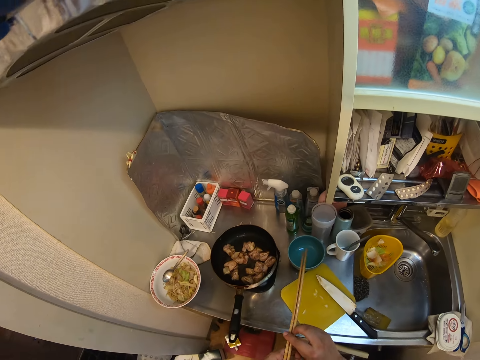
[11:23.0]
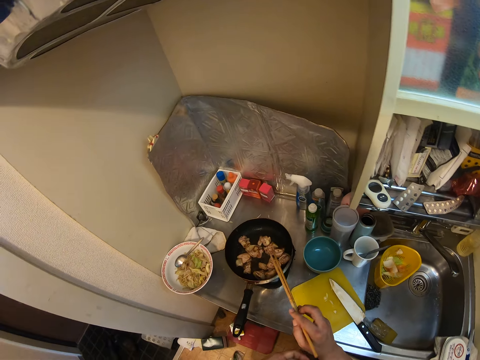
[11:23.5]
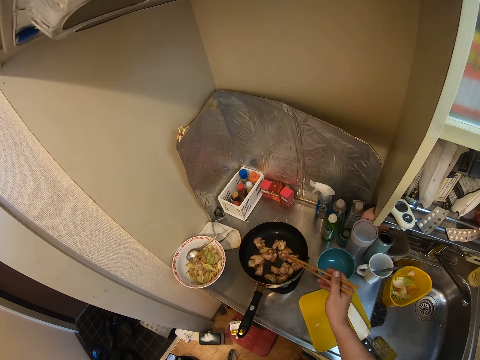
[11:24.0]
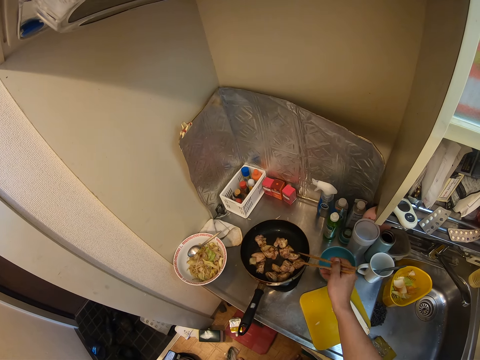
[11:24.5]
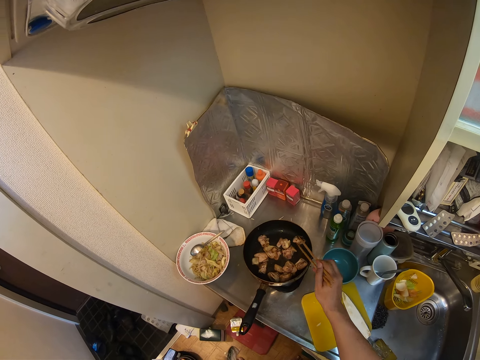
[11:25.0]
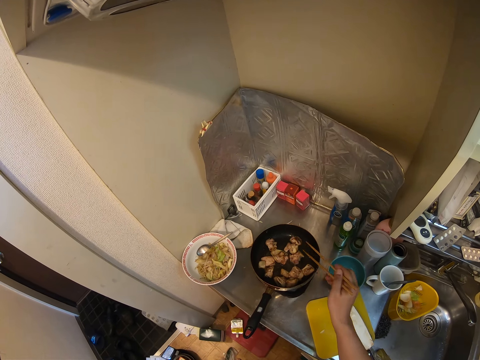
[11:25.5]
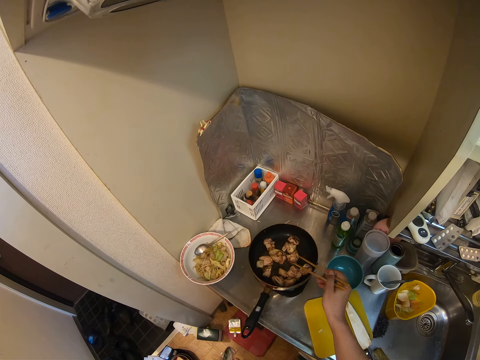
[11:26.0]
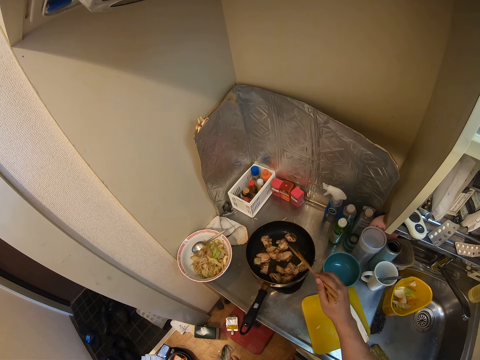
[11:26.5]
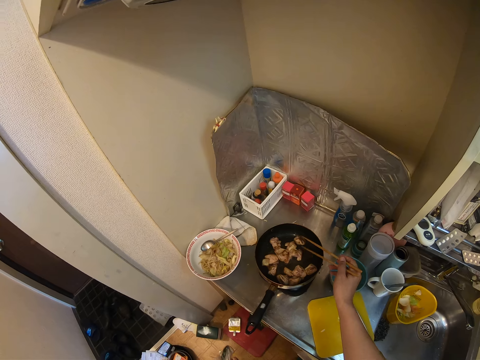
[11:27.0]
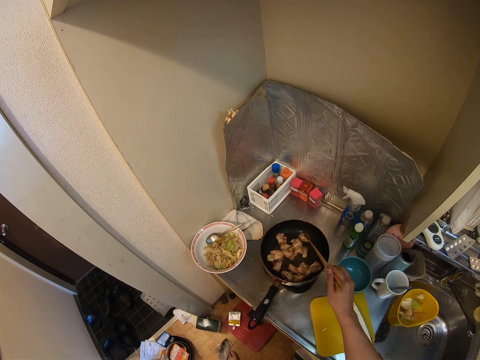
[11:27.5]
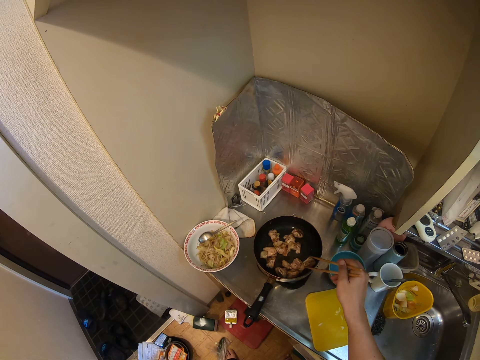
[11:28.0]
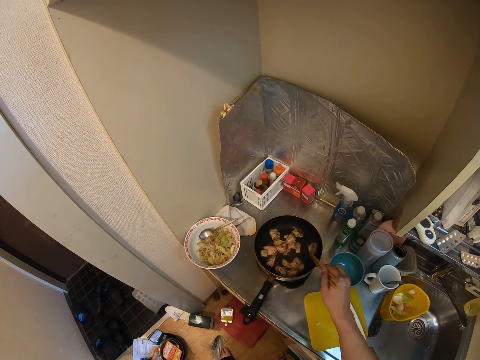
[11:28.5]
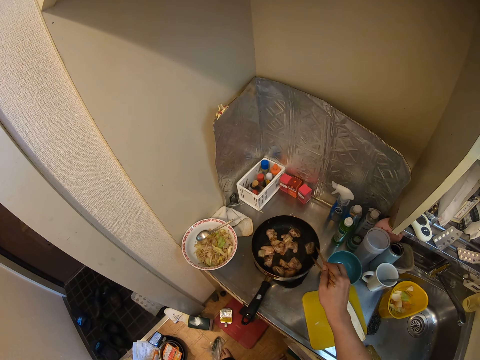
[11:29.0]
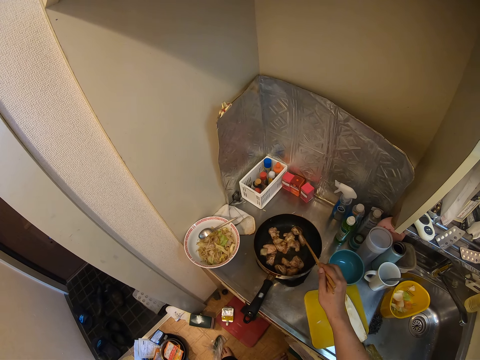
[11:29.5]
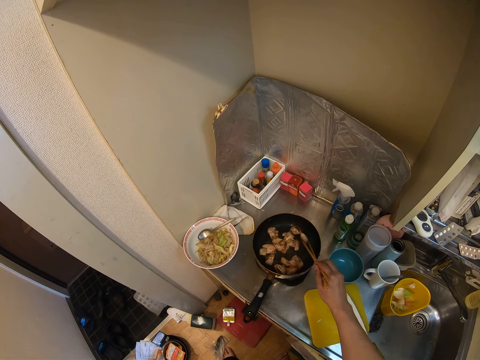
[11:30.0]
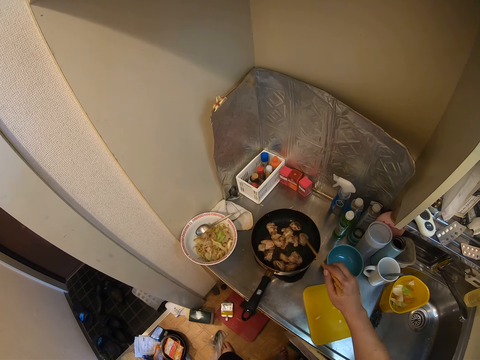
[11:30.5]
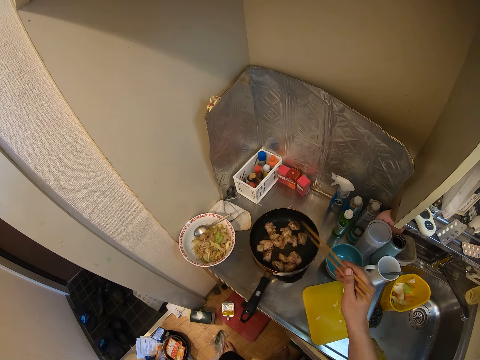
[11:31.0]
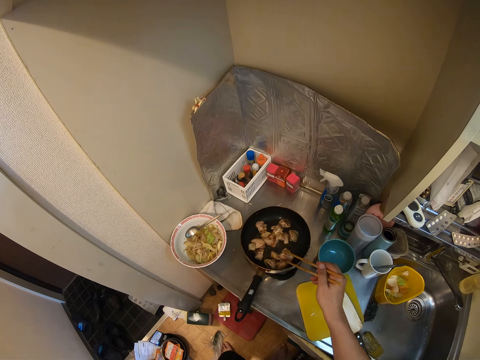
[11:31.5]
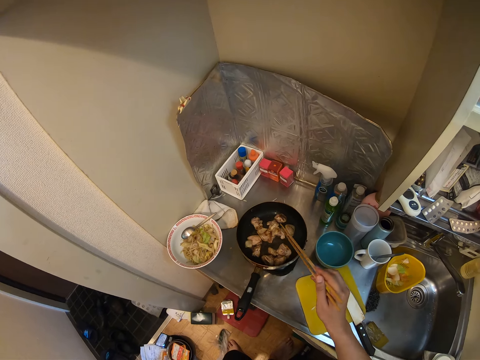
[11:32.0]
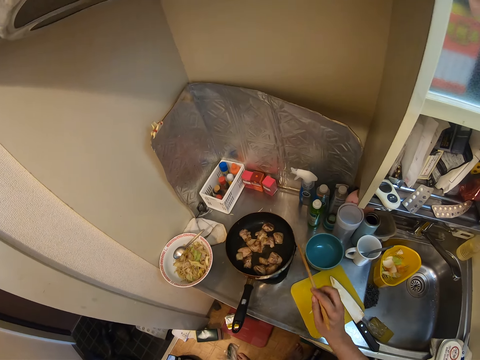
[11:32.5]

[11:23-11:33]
The camera wearer turns the pieces with the chopsticks again.

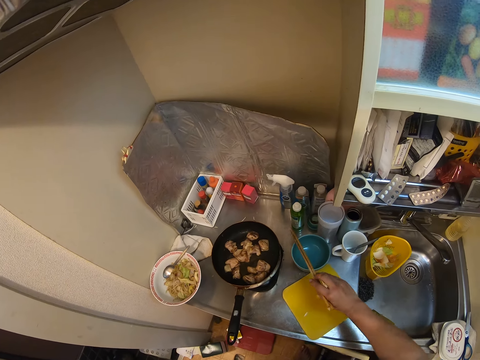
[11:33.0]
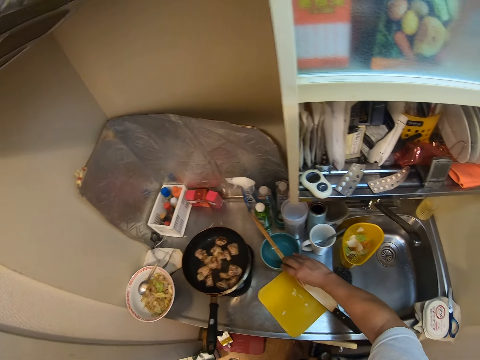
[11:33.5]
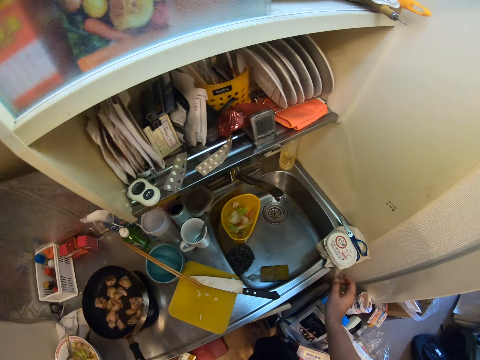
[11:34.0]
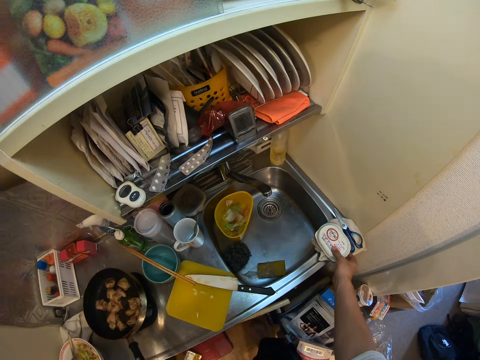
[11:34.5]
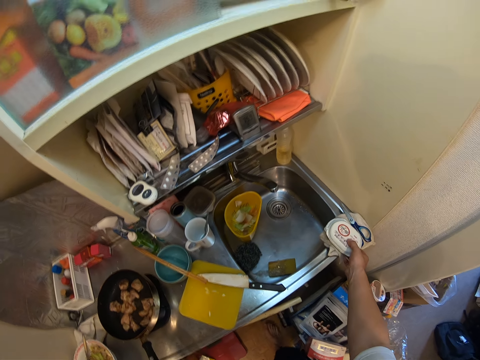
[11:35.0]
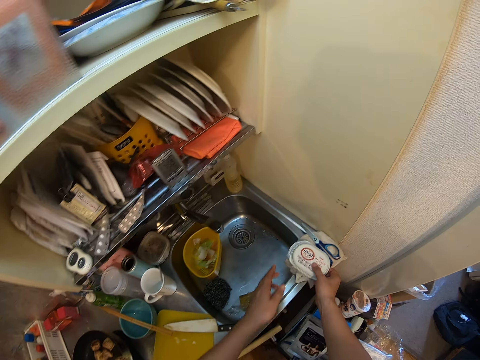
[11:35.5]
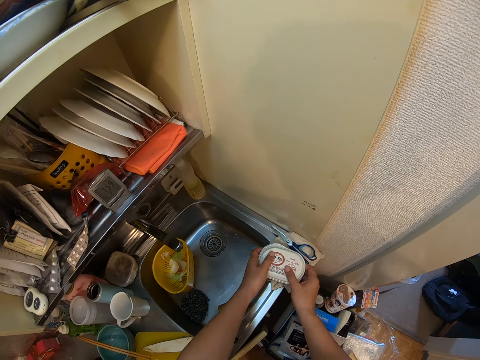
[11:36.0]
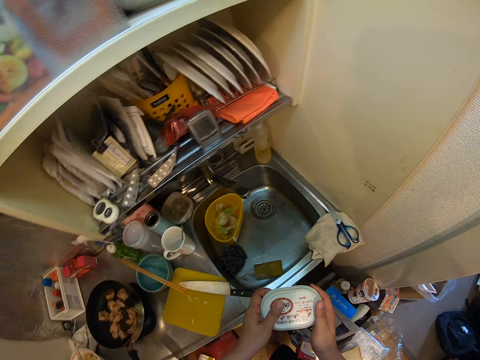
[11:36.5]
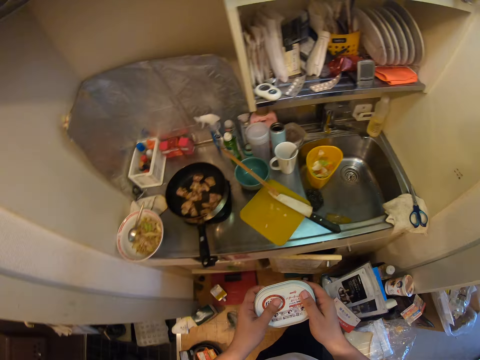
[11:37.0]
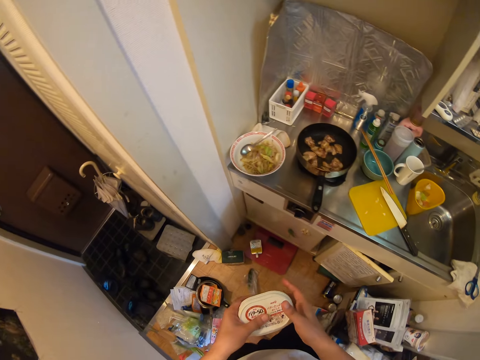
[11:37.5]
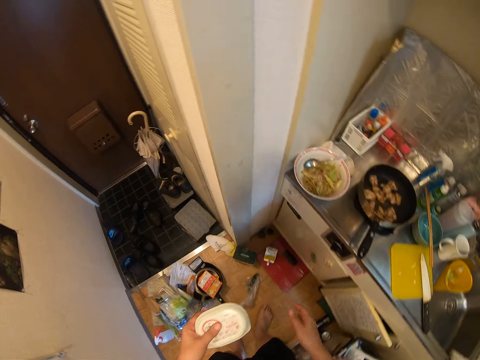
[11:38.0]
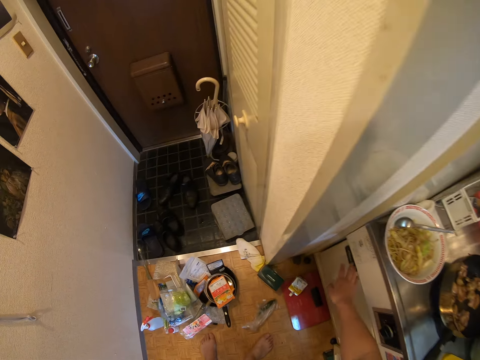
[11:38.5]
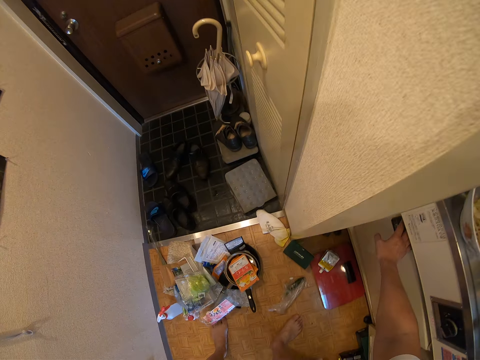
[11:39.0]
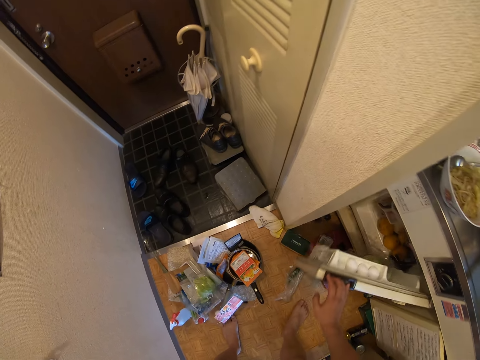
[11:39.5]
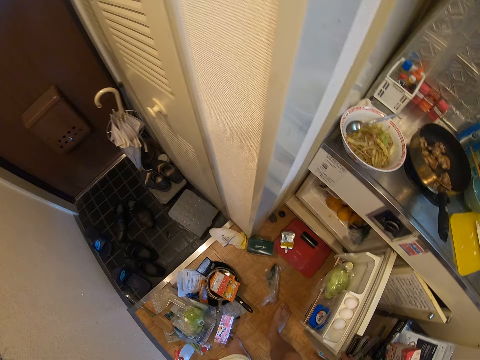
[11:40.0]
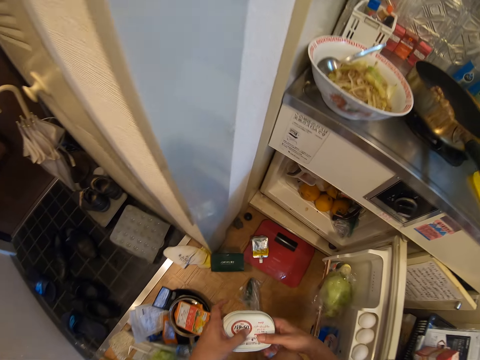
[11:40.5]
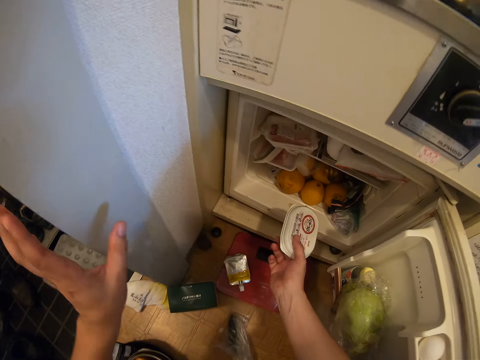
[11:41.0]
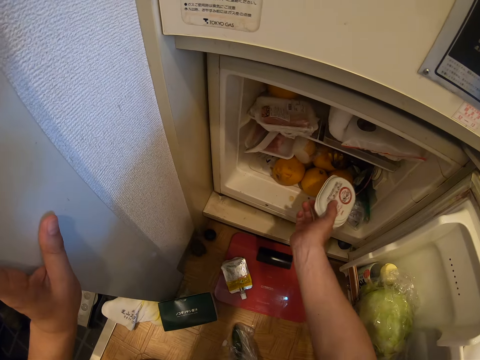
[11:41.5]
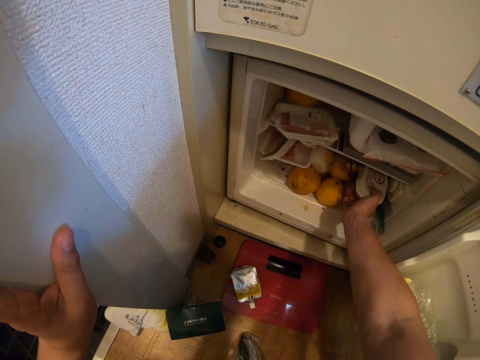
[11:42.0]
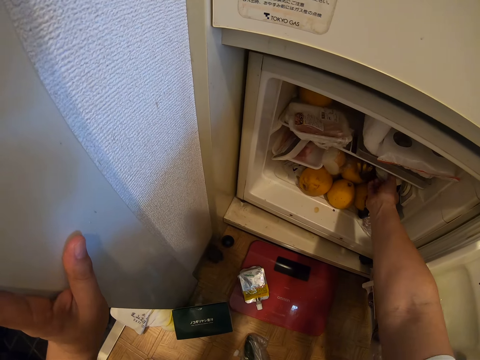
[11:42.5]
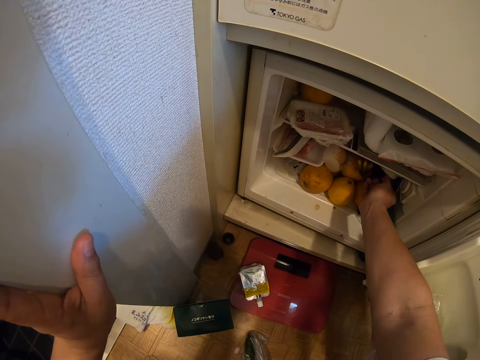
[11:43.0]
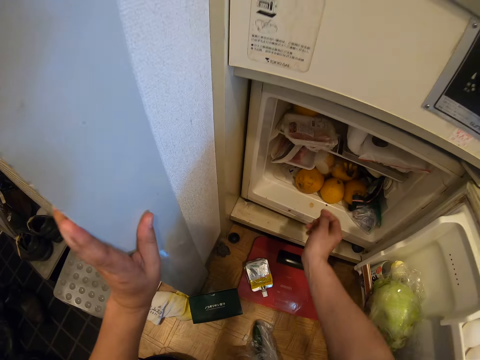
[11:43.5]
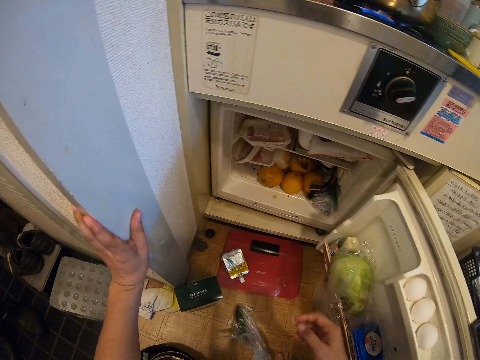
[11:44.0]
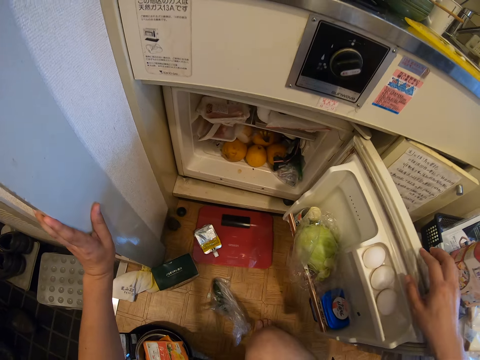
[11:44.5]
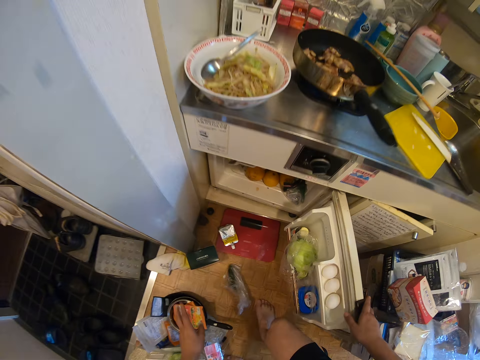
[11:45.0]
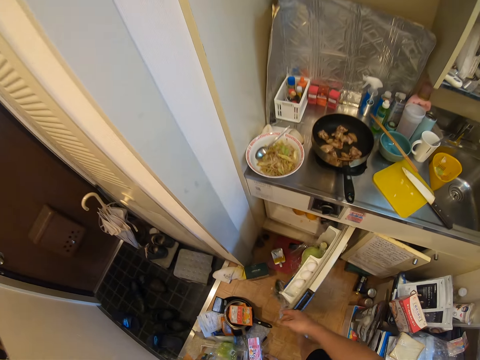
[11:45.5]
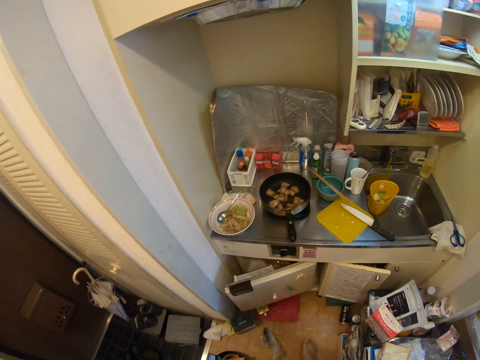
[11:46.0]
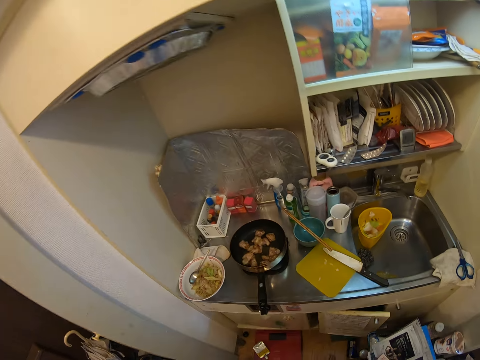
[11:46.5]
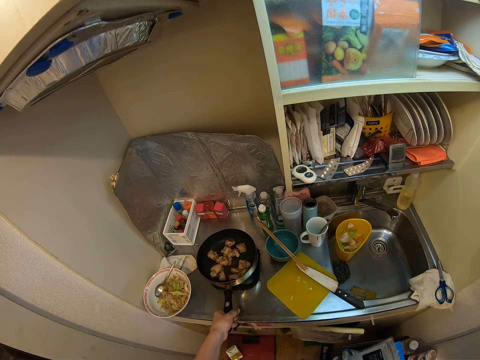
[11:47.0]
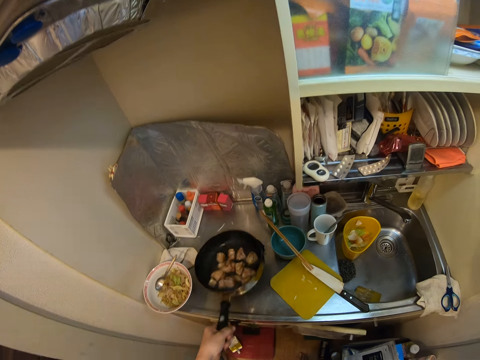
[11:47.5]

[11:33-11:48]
The camera wearer places the chopsticks on the bowl on the countertop. They pick the dish from the kitchen sink. They carry a container. They turn to the lower kitchen cabinet. They open the cabinet door. They put the container inside the cabinet. They close the door. They pick the skillet from the cooker and shake the skillet.
